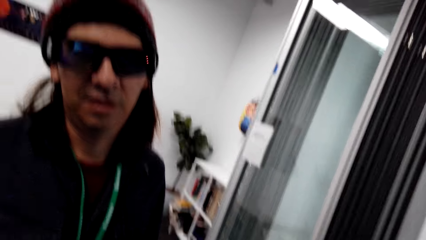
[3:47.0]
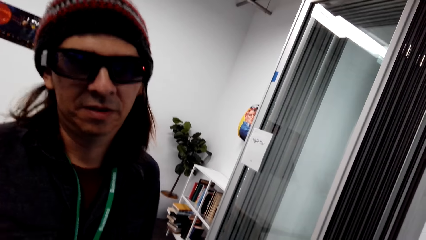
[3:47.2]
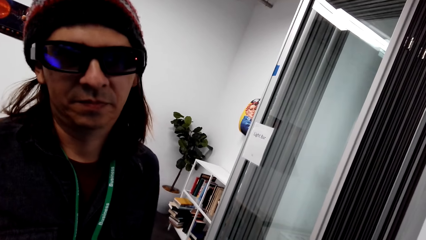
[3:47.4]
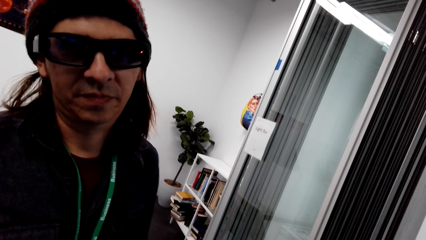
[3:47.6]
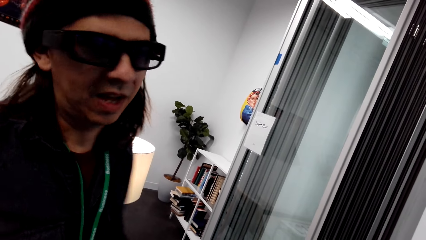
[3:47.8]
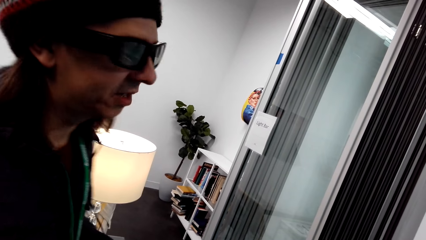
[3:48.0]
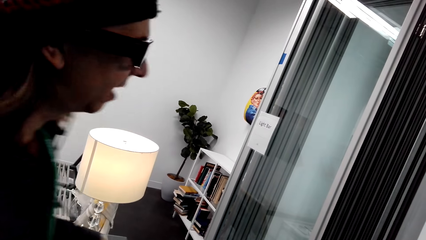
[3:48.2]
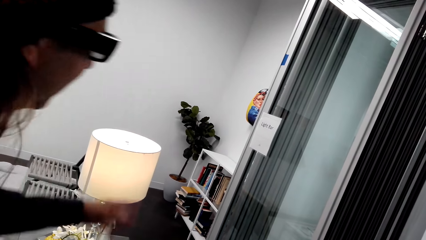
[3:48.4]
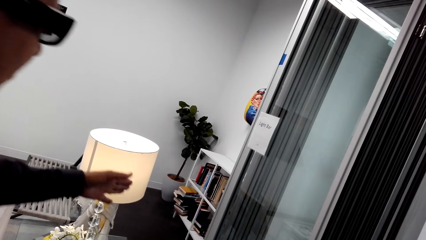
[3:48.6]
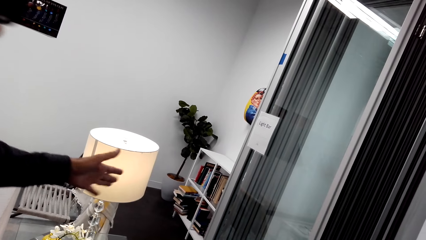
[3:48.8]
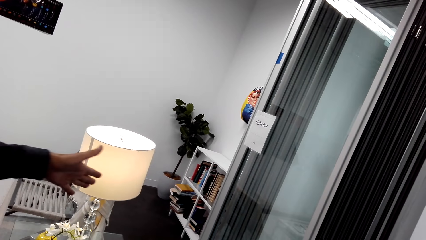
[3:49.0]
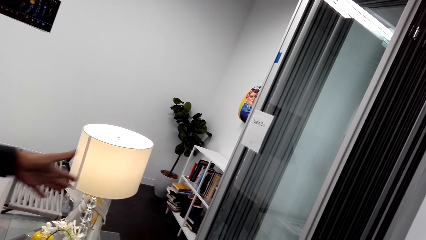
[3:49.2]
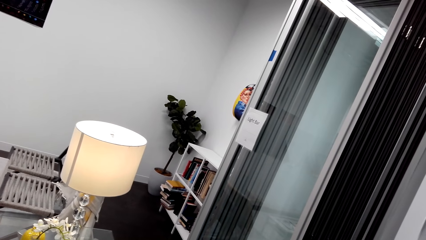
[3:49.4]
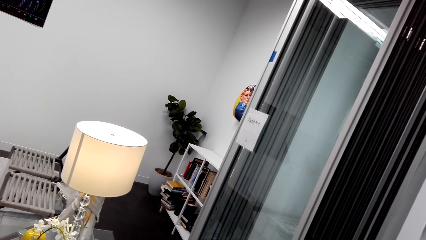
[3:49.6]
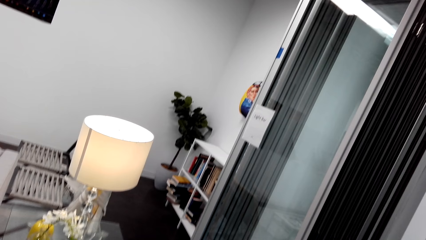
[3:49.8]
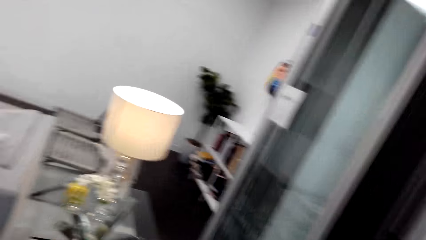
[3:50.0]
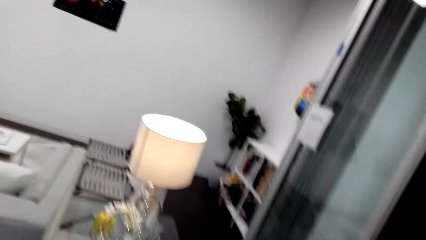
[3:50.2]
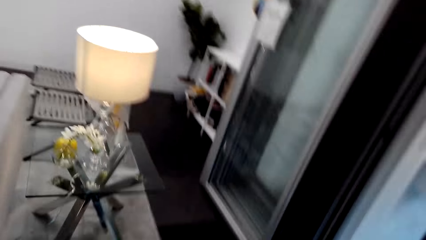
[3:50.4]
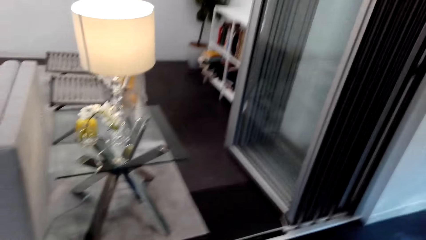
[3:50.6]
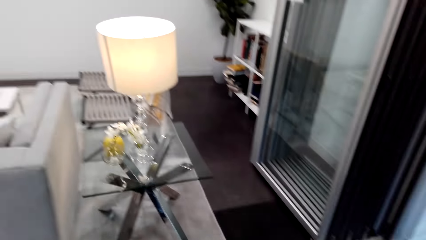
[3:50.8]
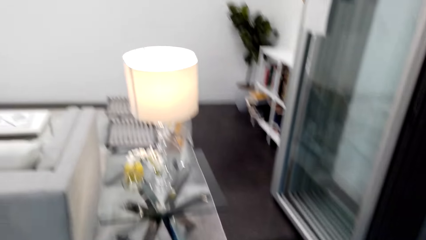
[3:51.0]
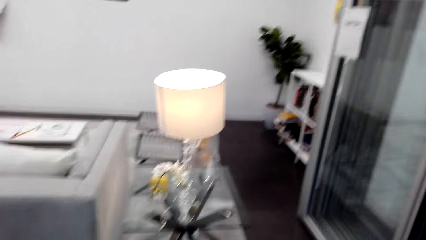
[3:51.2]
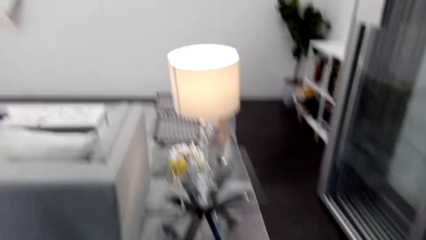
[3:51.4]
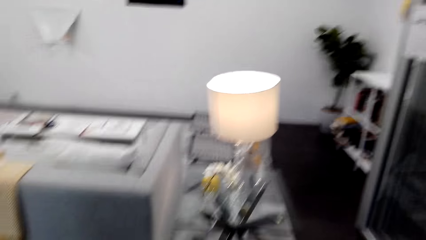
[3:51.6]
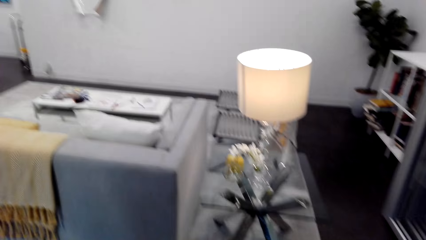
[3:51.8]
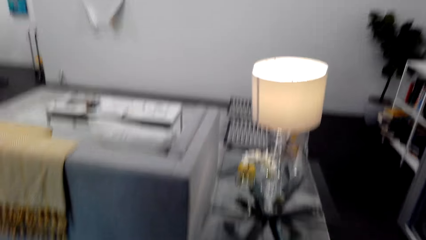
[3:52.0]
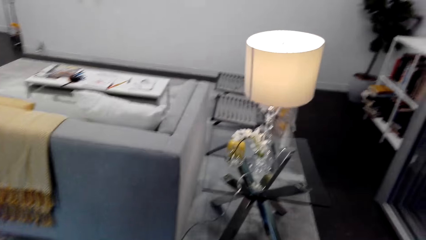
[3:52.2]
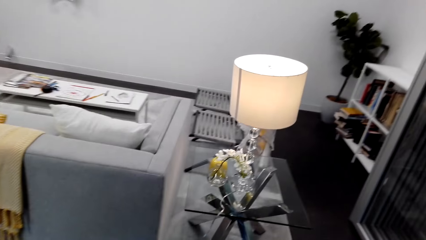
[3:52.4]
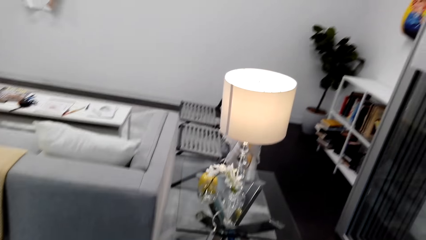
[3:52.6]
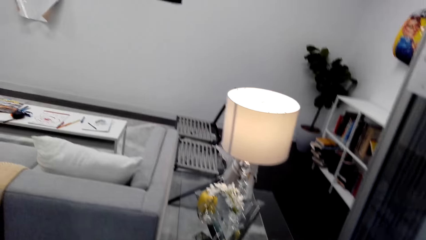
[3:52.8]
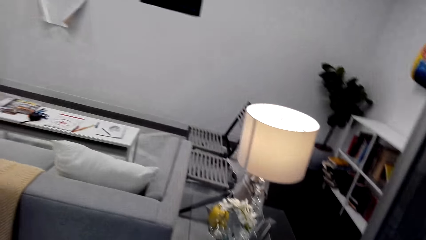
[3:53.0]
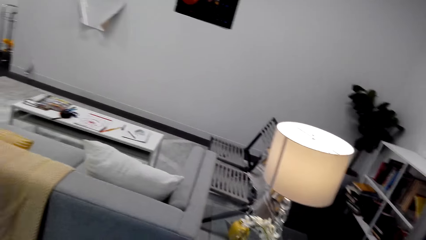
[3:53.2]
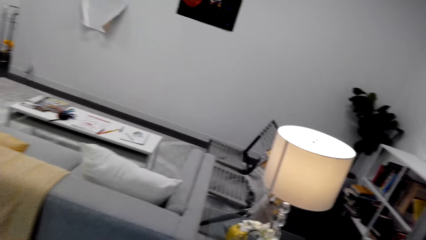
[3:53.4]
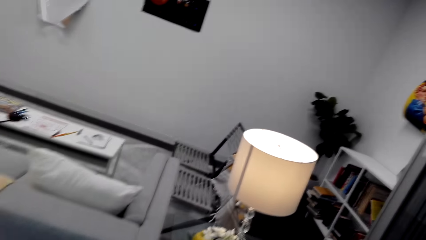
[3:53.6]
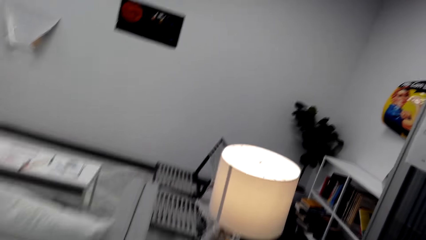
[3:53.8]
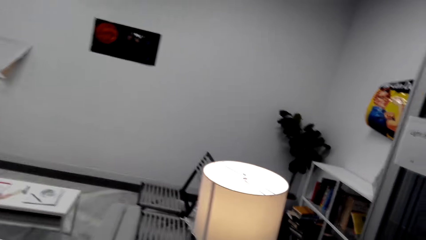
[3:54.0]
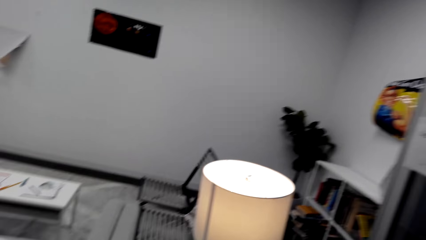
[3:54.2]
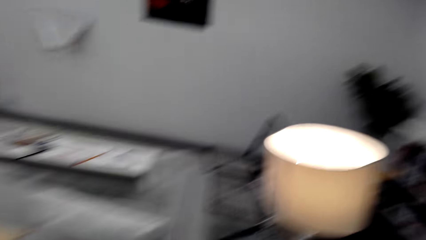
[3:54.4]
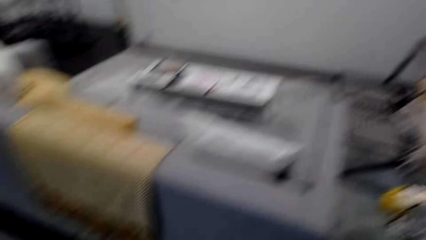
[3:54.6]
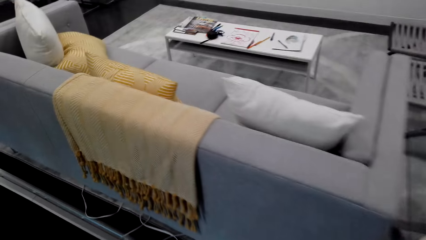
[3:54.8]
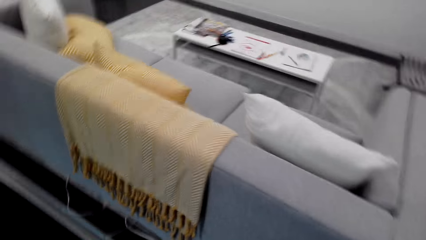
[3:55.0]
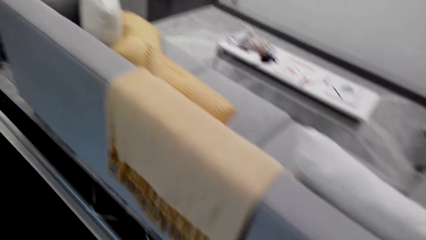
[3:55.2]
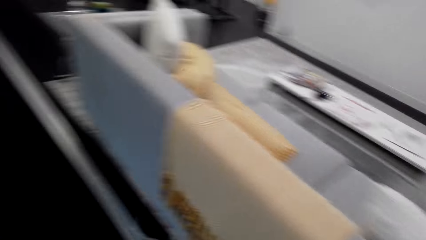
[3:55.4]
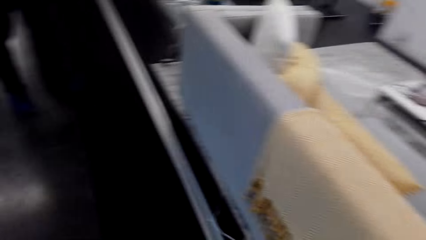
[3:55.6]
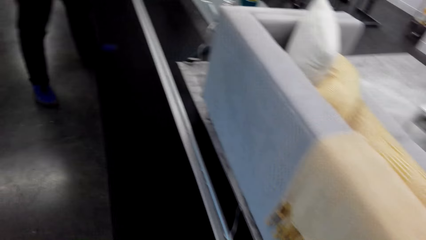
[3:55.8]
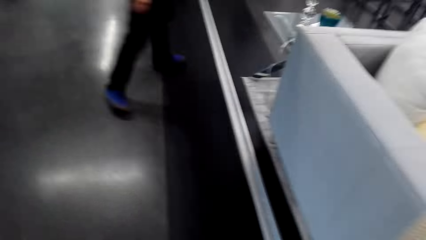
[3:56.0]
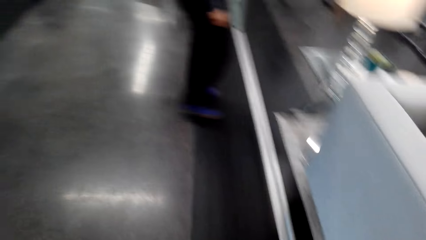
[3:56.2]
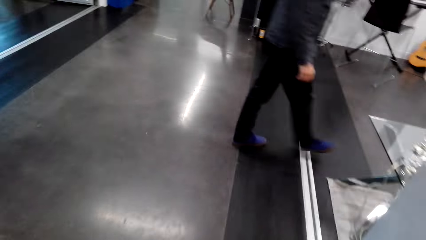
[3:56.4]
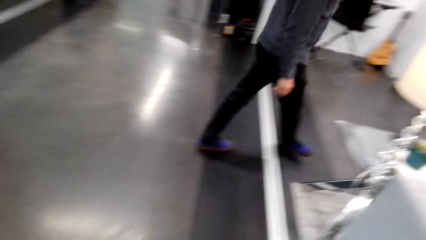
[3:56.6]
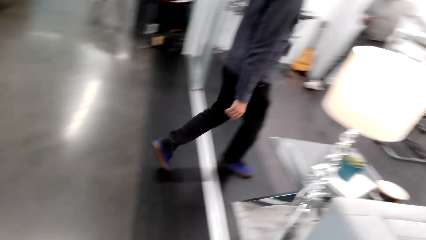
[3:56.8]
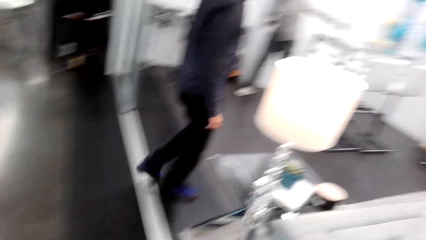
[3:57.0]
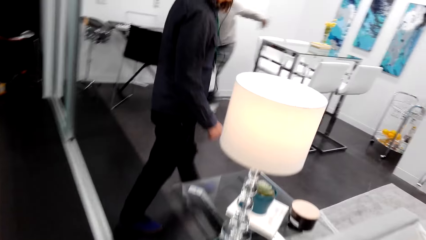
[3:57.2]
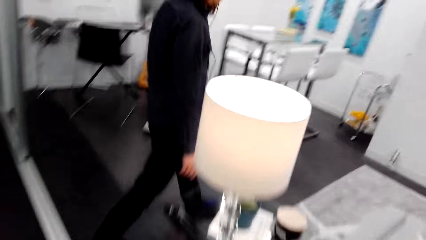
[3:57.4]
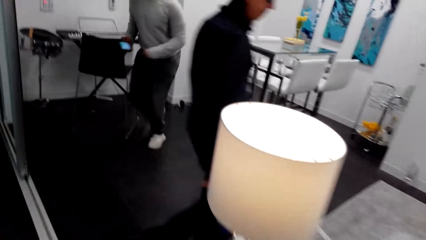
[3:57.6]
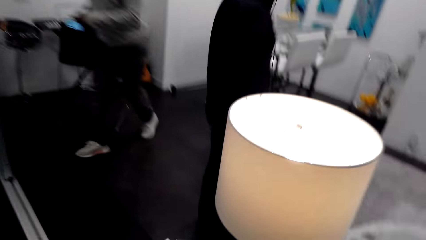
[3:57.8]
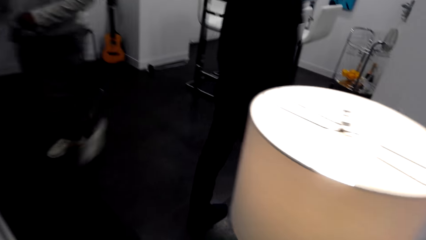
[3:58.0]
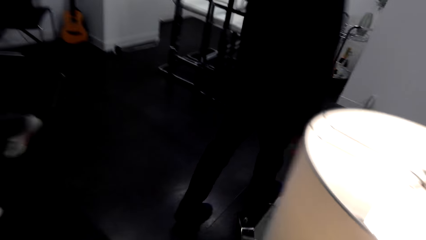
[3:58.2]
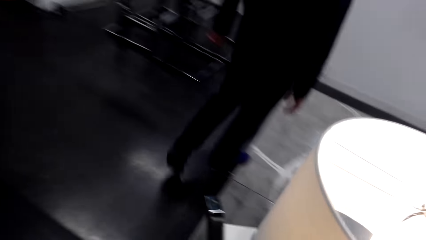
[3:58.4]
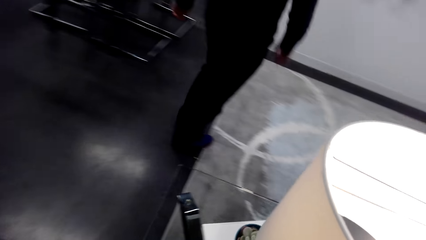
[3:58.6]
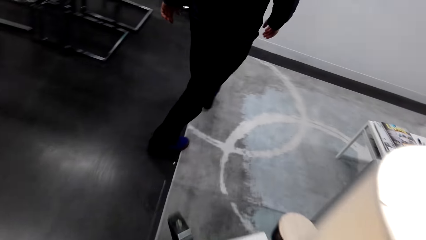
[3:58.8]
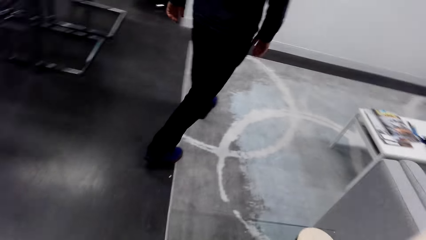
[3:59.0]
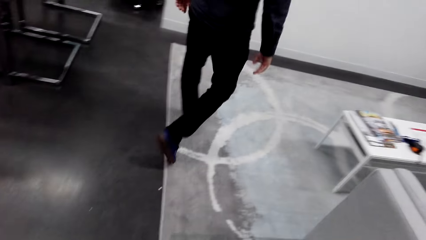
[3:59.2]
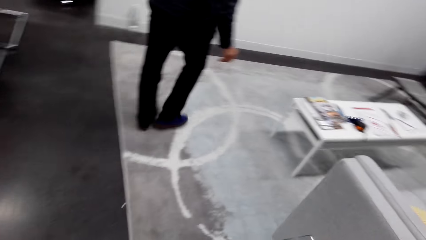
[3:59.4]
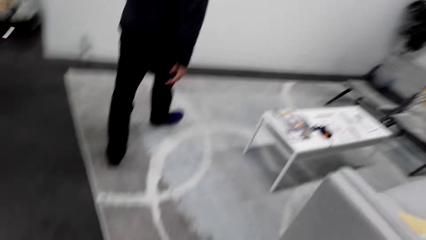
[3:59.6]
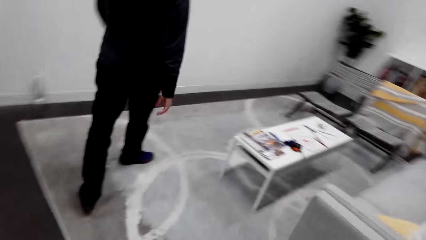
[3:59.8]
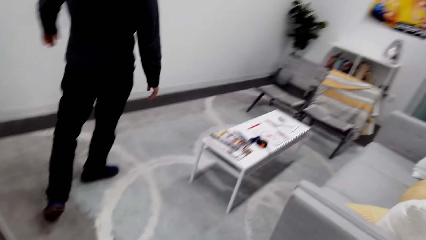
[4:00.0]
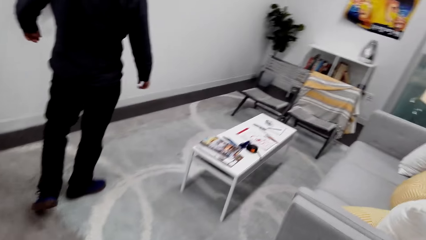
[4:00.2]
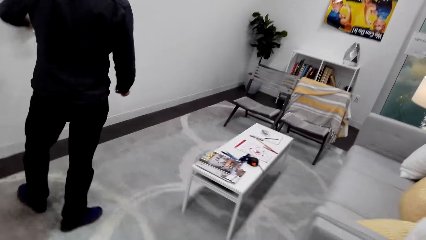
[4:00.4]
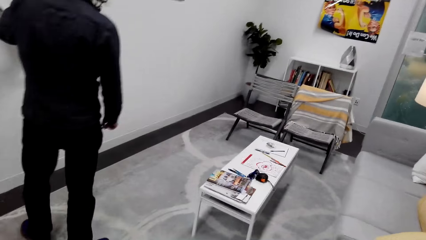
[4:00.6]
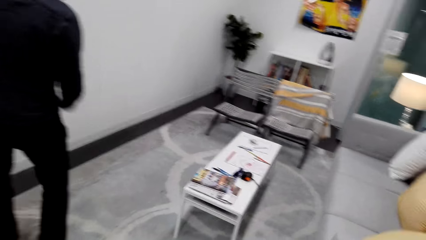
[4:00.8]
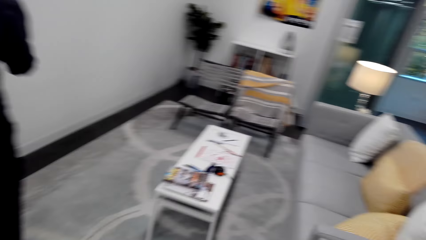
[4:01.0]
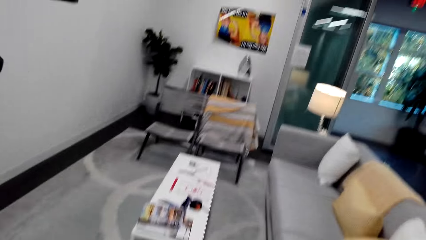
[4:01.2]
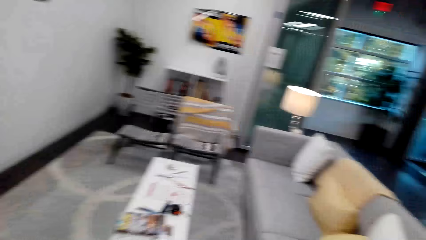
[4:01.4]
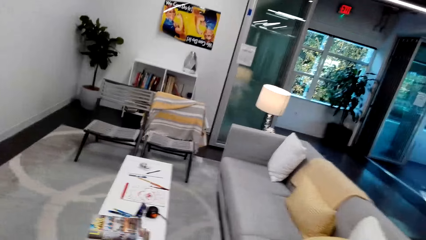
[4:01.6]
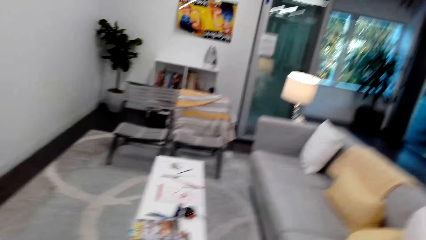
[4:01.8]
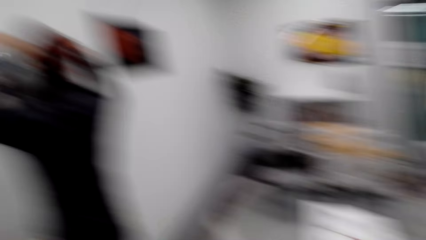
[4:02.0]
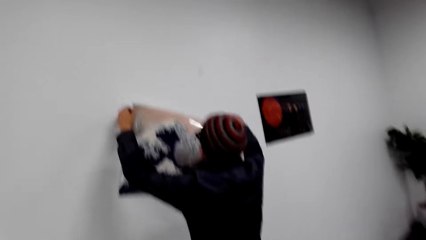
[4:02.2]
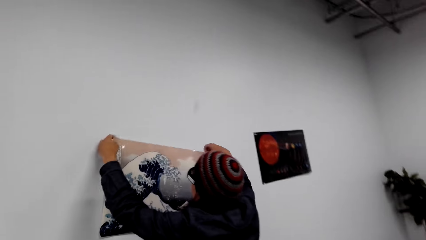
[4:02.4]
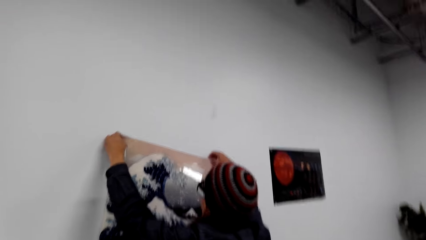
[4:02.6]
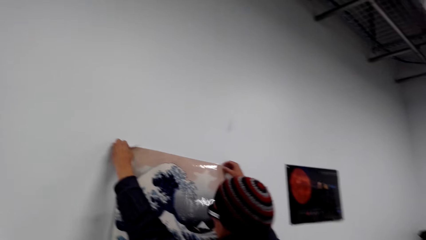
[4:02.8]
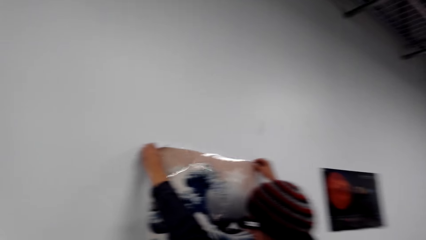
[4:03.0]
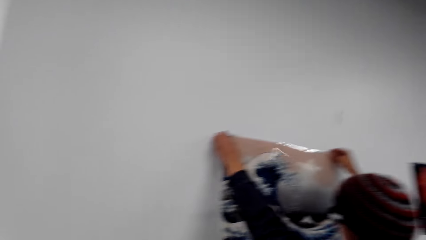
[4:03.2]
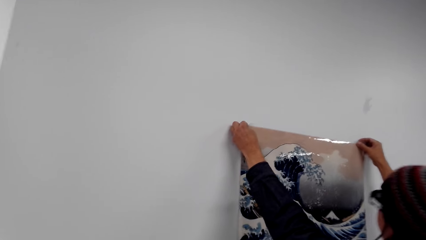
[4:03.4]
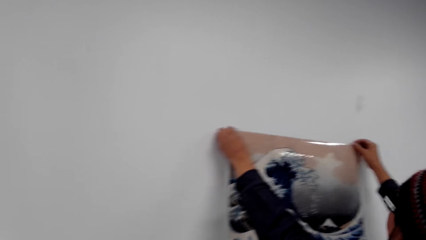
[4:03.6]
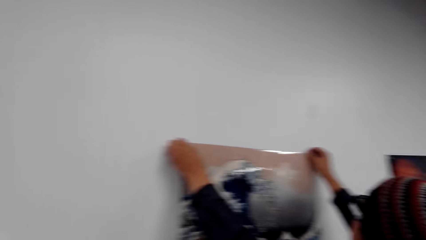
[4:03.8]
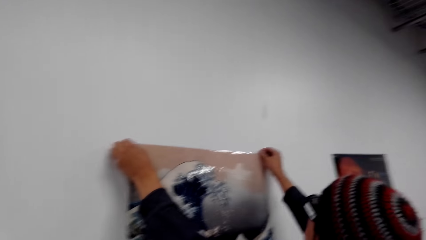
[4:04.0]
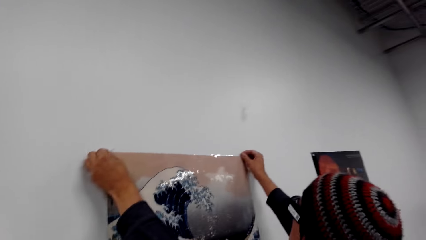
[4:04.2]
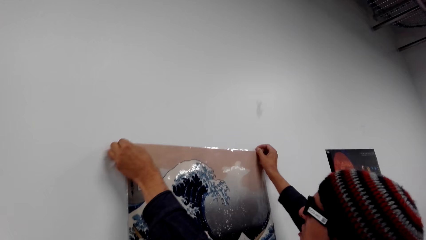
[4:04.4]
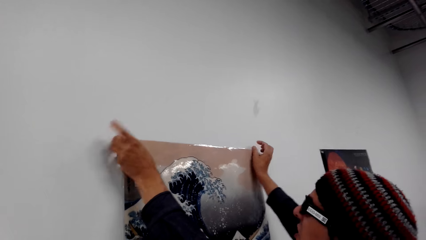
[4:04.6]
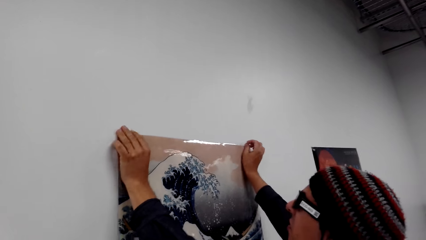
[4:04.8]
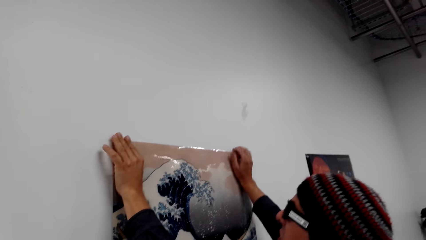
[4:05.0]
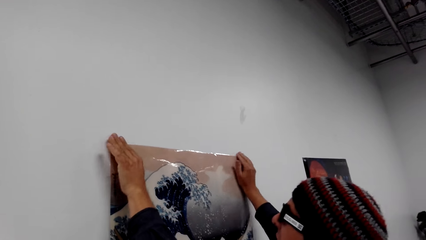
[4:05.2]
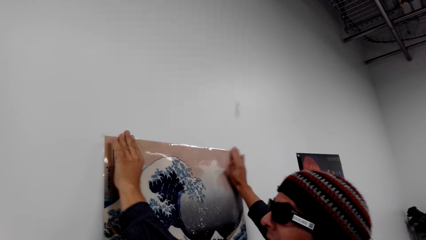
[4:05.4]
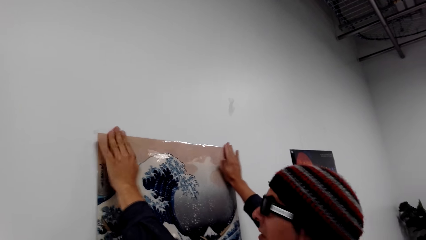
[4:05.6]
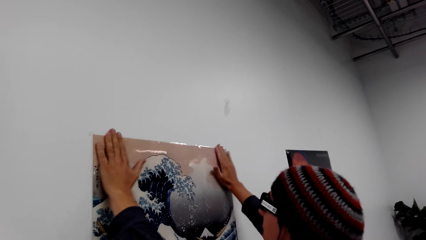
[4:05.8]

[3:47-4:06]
The camera wearer stares at a lamp. They follow a person. The person sticks wallpaper on the wall and holds a drawing.
